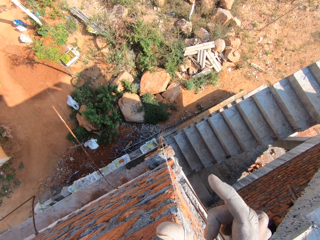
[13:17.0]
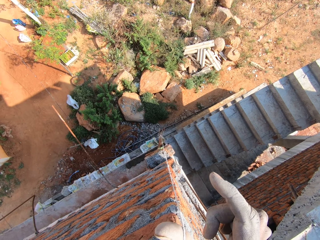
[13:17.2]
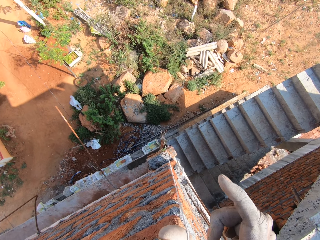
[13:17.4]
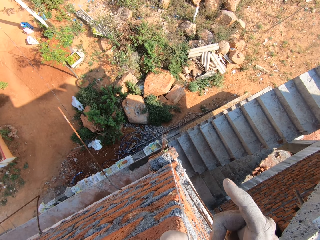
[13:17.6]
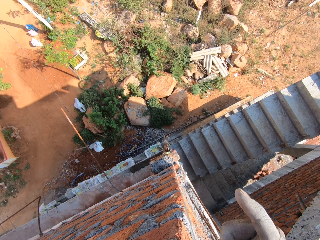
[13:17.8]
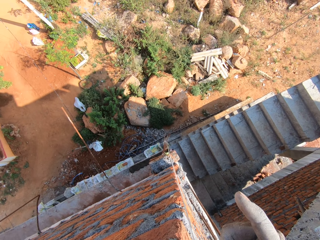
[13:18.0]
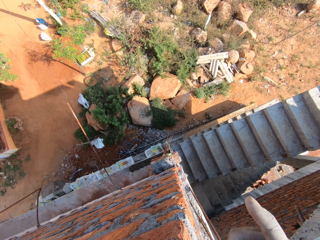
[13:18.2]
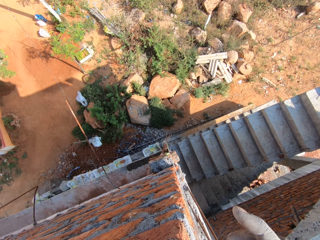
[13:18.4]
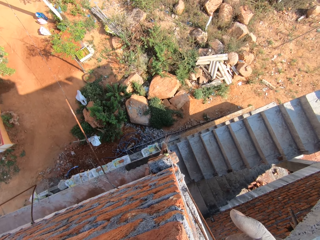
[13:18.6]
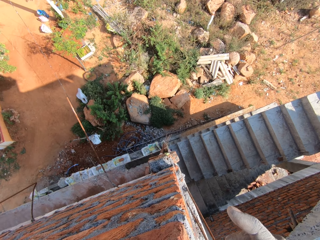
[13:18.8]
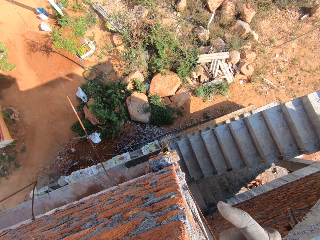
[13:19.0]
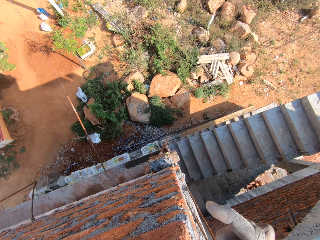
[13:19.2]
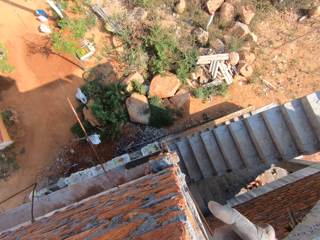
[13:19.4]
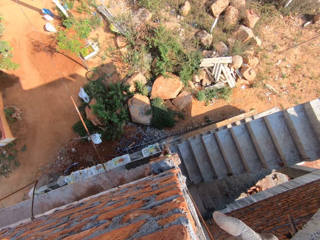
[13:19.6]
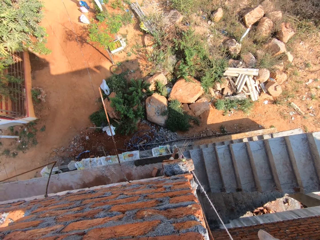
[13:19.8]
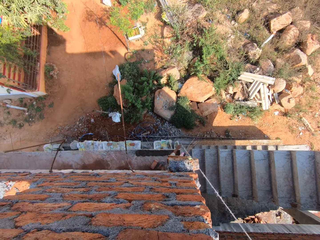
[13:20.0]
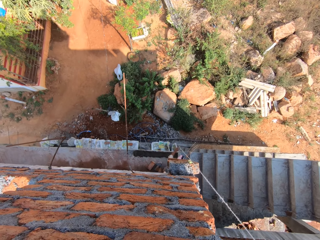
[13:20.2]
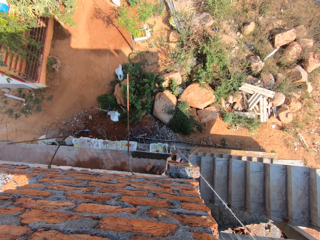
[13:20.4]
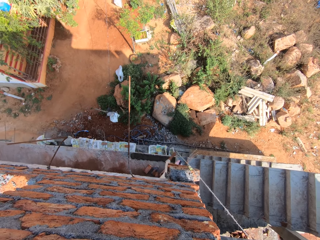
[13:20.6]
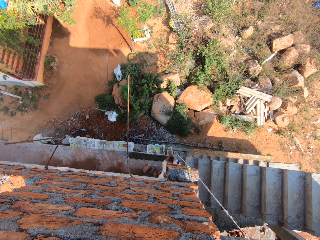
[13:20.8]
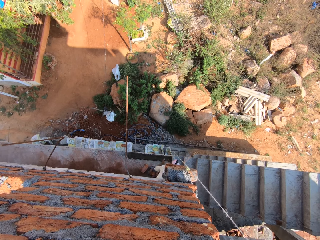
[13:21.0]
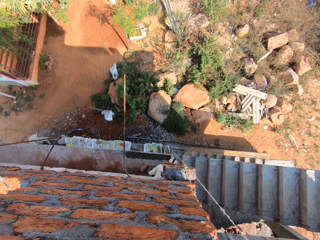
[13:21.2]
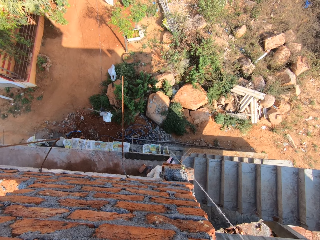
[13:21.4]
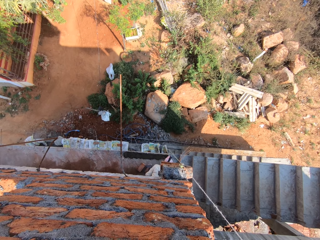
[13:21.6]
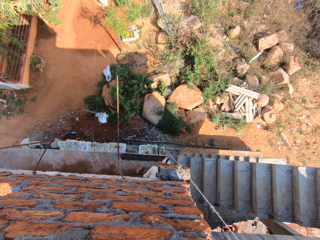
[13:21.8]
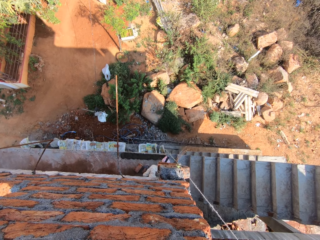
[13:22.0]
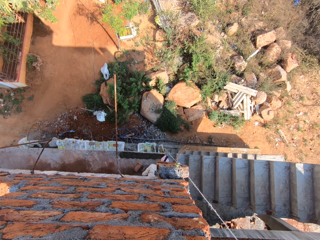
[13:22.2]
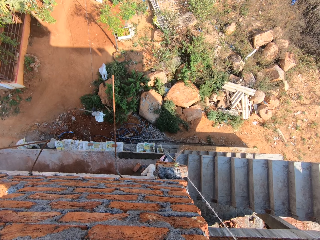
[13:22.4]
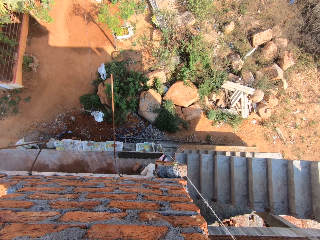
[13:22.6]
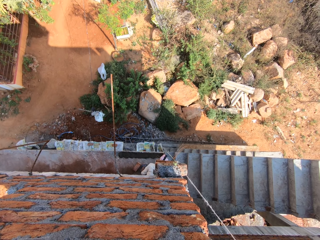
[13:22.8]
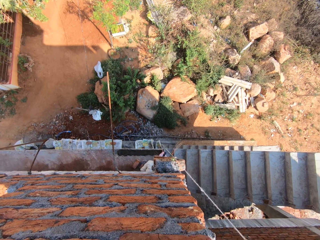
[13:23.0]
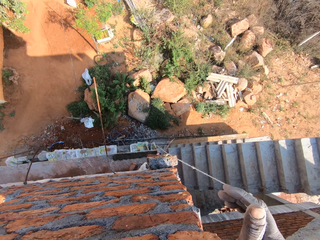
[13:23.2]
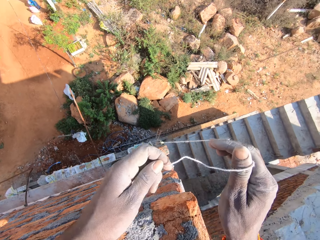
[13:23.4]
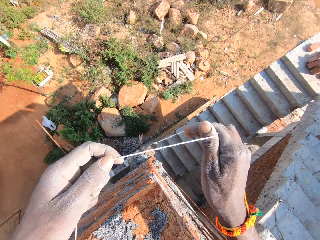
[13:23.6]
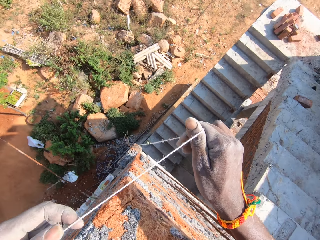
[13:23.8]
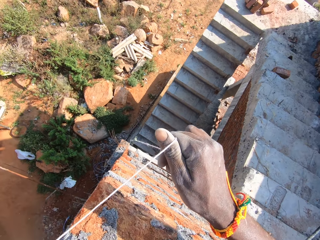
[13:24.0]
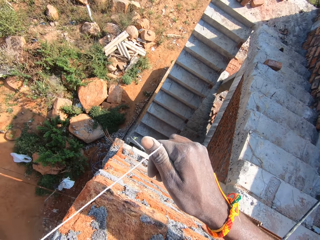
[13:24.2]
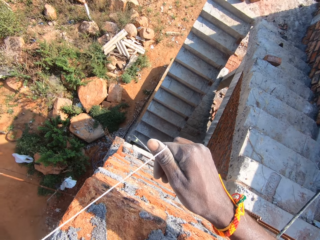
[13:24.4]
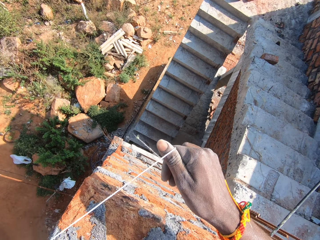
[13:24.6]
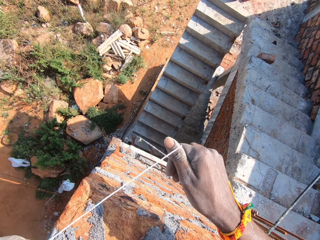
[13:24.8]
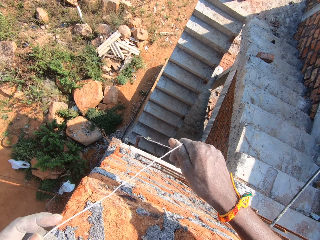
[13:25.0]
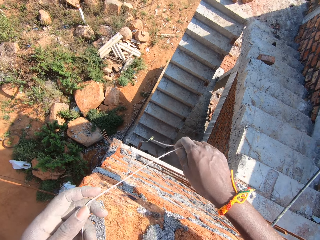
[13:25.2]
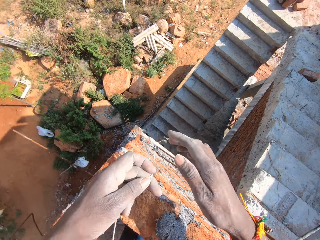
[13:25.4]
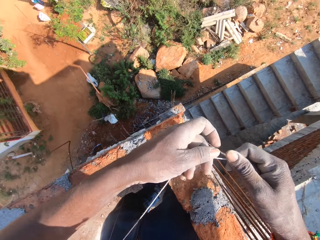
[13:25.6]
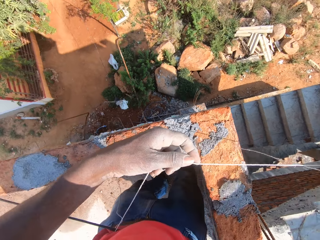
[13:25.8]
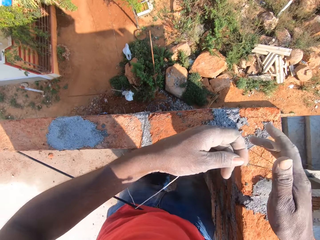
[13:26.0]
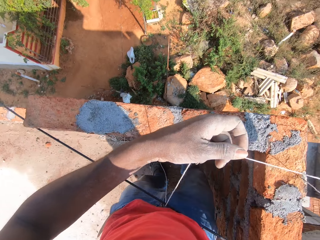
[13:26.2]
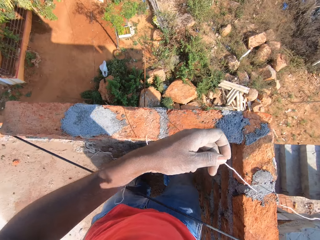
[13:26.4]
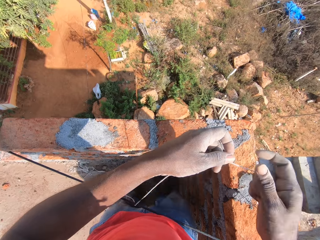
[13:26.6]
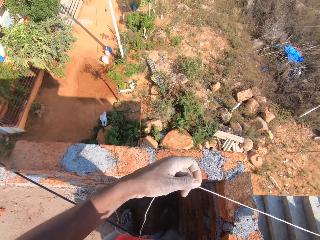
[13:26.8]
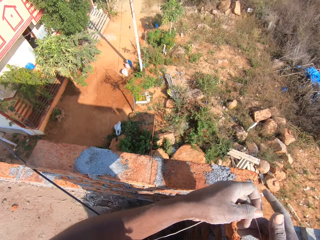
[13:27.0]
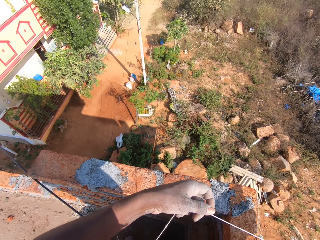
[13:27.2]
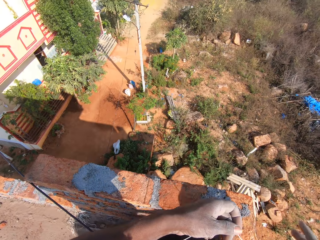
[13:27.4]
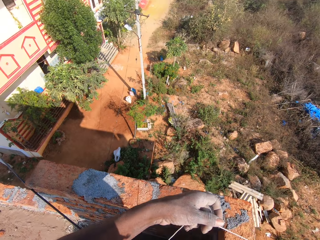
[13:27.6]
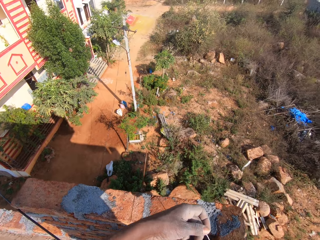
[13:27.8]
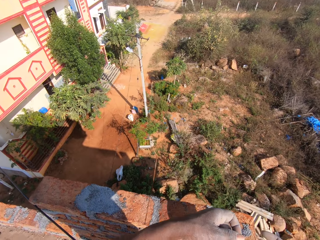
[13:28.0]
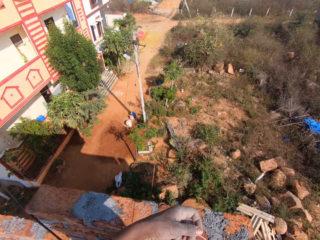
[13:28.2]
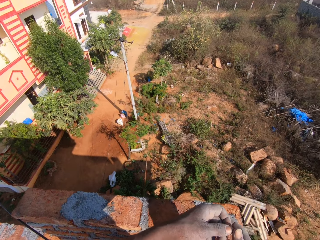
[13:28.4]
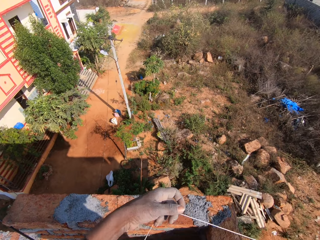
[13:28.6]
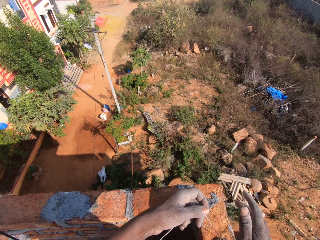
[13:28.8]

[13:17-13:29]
The camera wearer looks down on the ground. A person holds the thread. The camera wearer converses with the person. They stretch the thread.

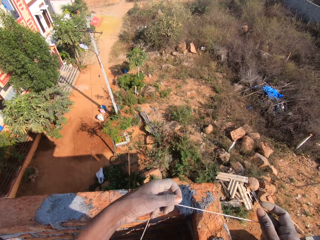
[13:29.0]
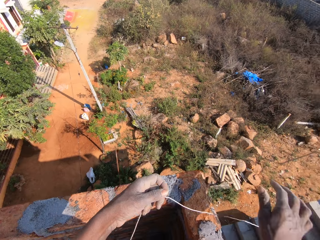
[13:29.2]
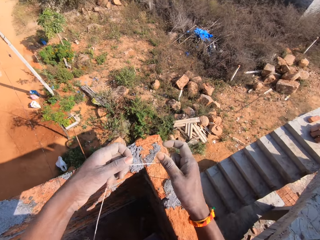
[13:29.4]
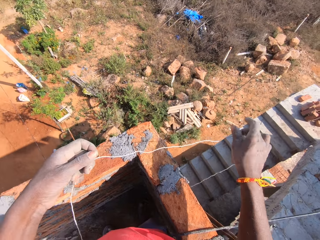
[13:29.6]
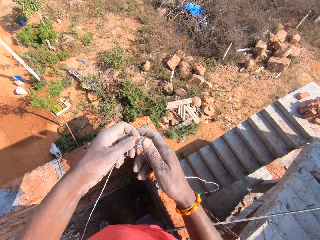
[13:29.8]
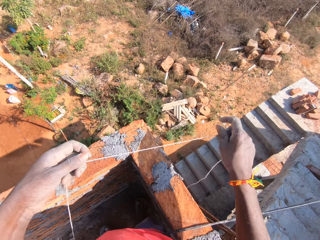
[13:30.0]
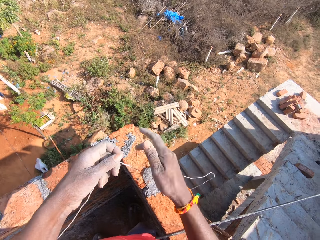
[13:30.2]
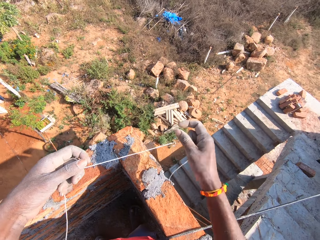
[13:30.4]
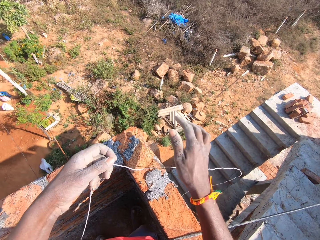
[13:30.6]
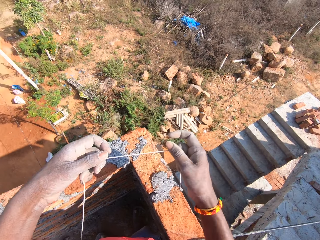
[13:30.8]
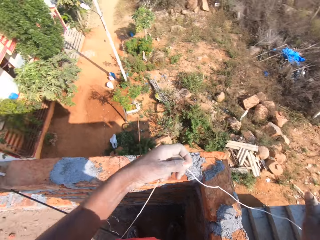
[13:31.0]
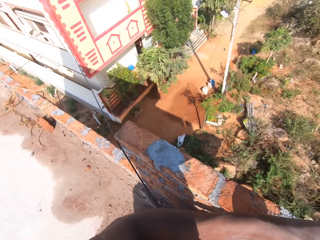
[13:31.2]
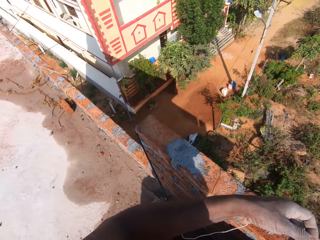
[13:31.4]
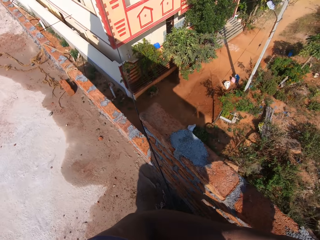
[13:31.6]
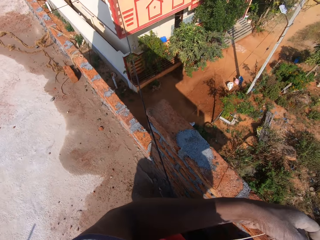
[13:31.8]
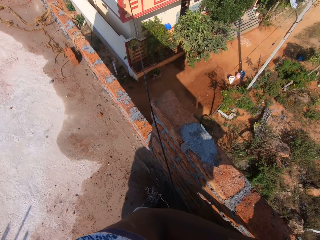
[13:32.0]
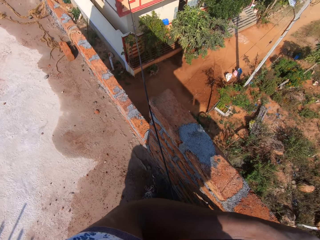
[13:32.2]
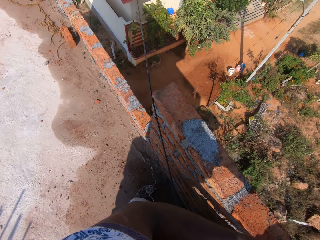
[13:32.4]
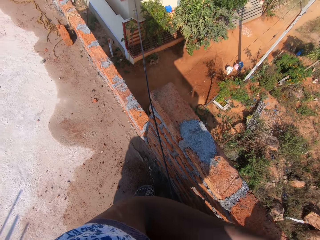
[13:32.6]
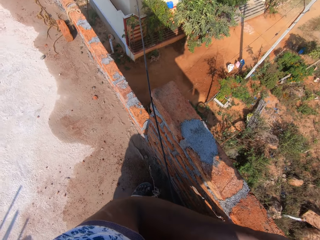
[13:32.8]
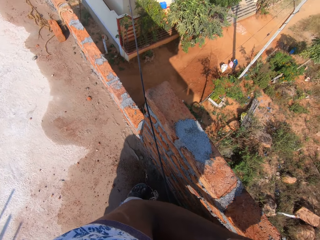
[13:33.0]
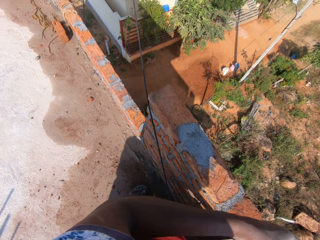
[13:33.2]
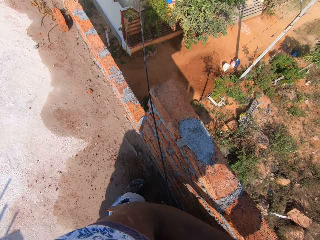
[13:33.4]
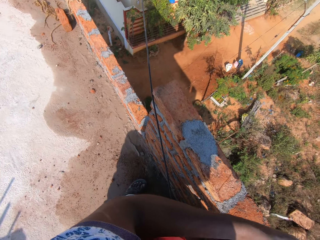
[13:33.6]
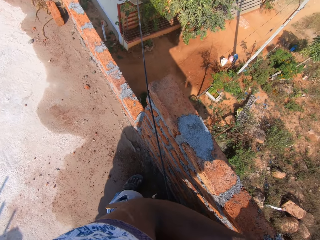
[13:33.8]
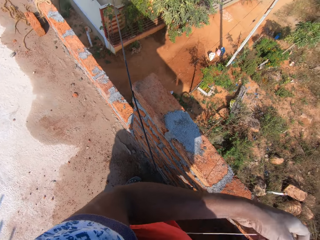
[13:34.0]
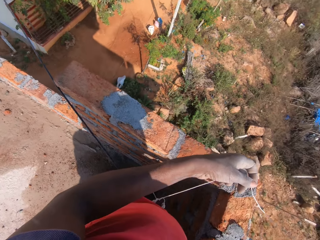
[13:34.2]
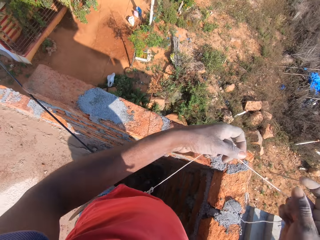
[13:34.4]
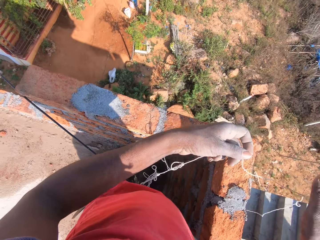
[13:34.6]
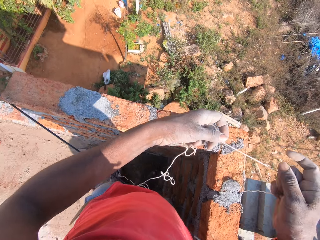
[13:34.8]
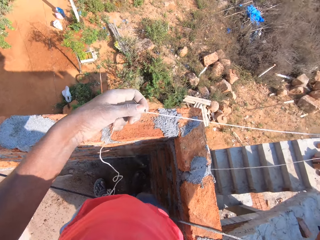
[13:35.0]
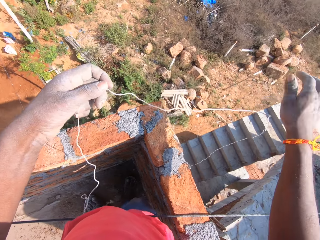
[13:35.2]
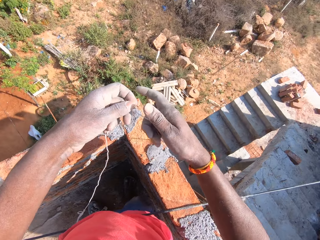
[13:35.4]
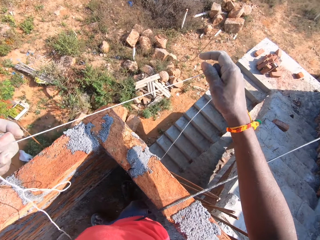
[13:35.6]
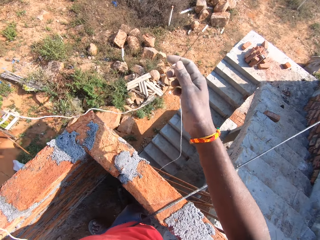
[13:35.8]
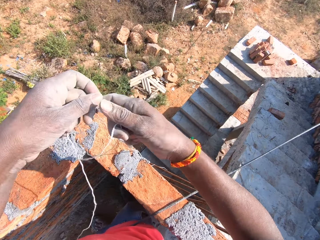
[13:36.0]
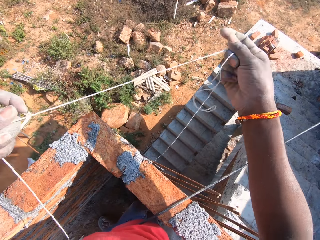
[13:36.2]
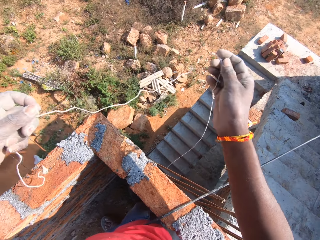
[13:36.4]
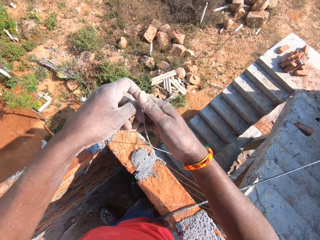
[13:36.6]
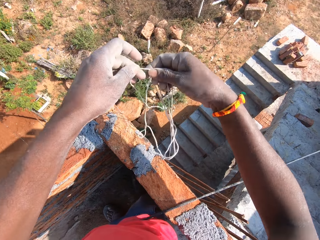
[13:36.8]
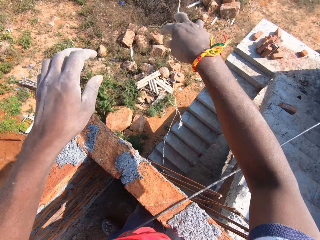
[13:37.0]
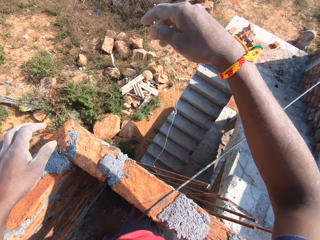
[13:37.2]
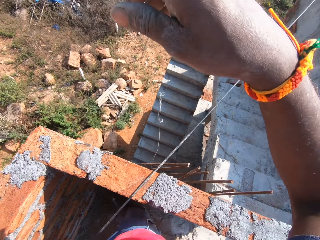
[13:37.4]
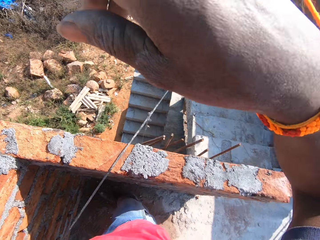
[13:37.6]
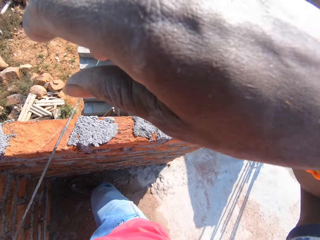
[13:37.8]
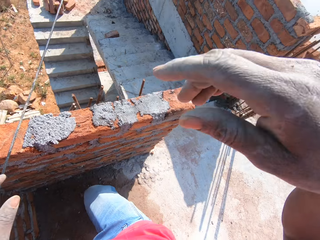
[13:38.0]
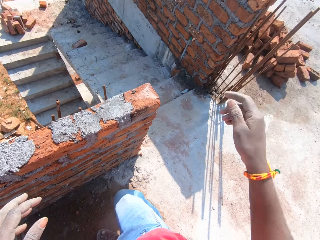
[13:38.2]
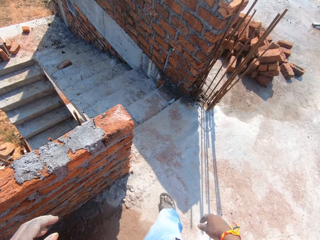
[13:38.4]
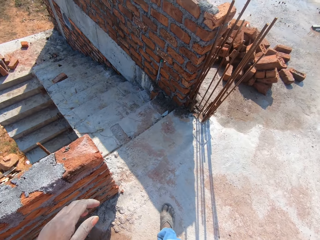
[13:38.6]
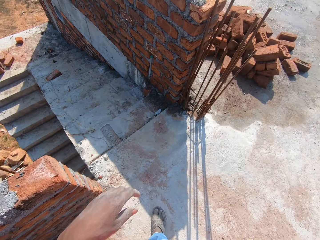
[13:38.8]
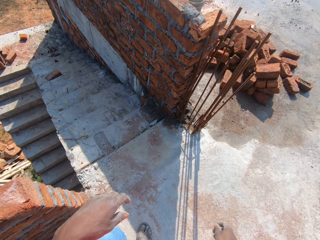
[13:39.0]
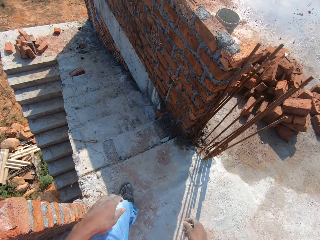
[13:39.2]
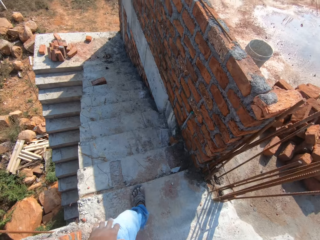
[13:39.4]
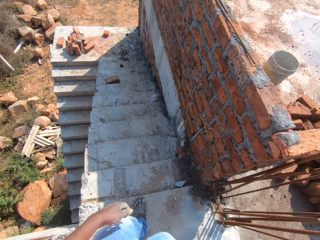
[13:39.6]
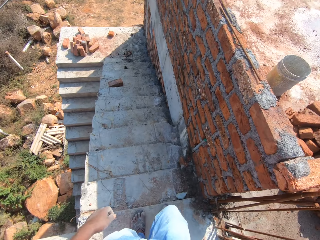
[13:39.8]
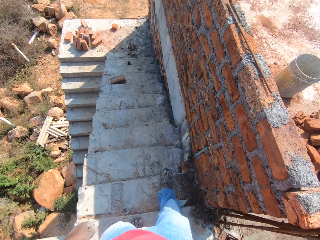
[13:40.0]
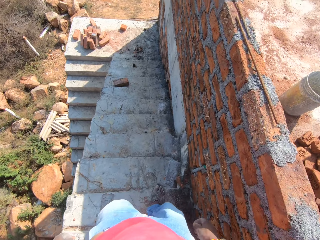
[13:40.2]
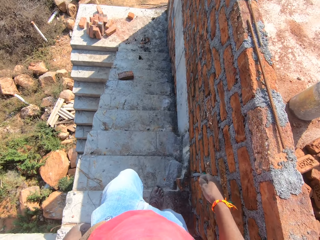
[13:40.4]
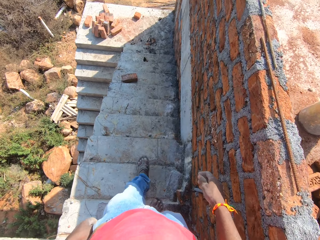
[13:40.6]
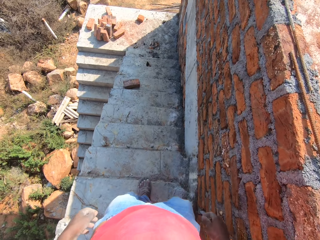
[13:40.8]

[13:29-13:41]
The camera wearer drops the plumb bob on the wall with the right hand. They look at the floor. They throw the thread to the ground. They drop the string with both hands. They walk around.
